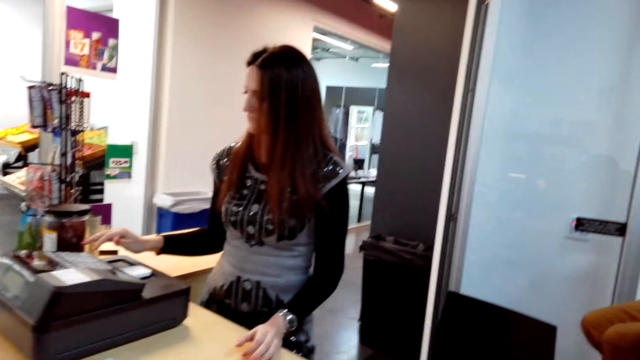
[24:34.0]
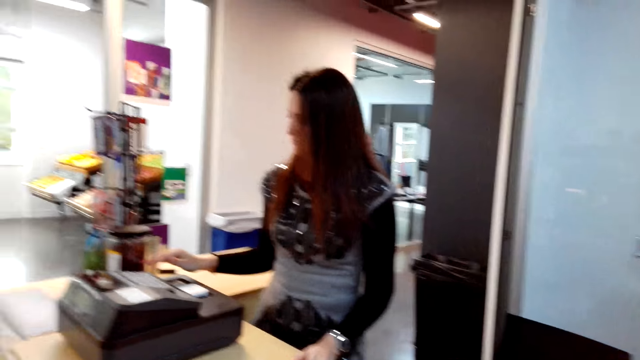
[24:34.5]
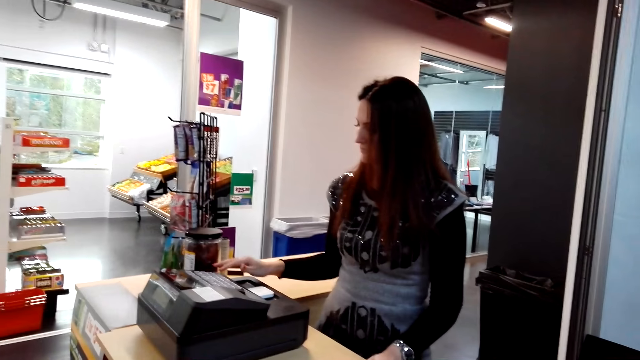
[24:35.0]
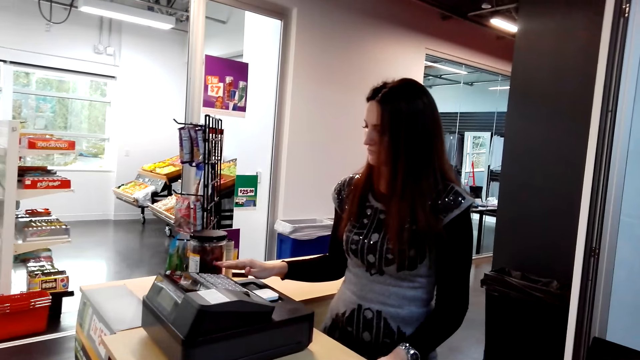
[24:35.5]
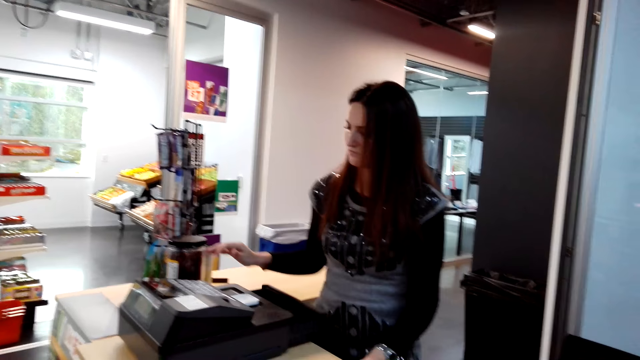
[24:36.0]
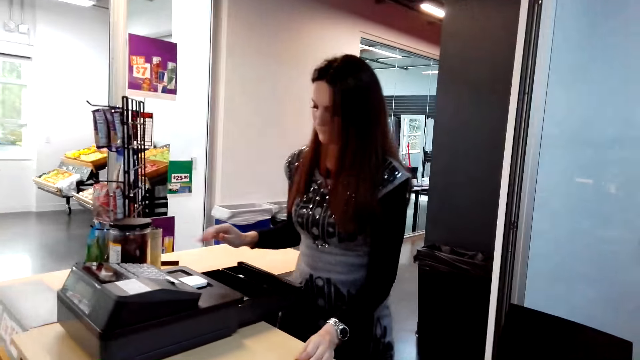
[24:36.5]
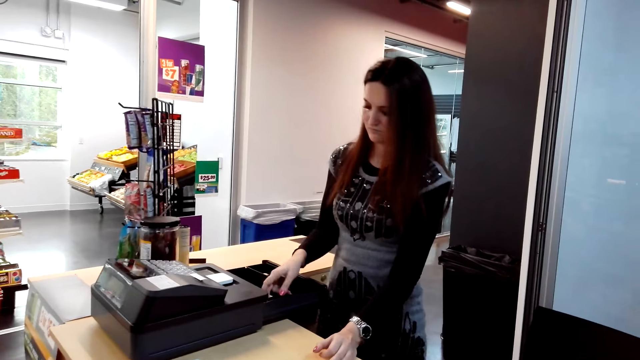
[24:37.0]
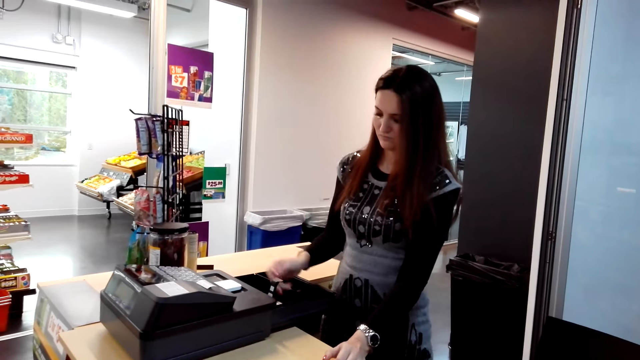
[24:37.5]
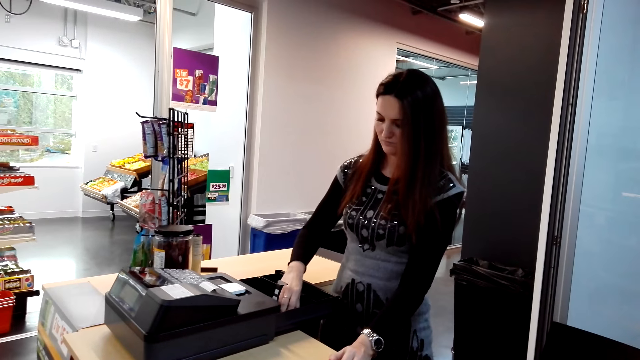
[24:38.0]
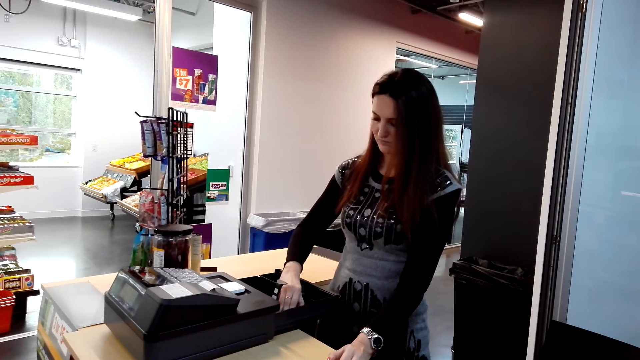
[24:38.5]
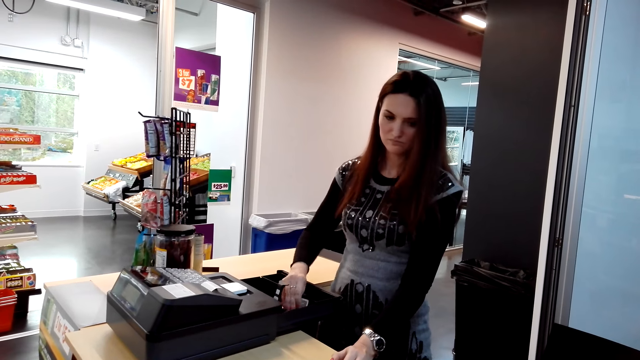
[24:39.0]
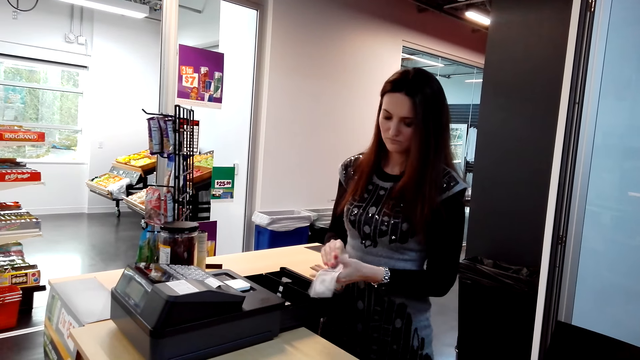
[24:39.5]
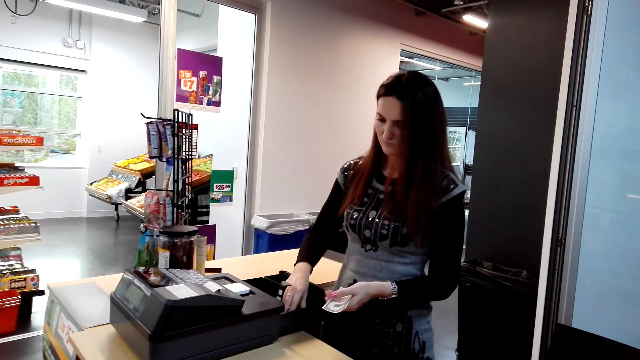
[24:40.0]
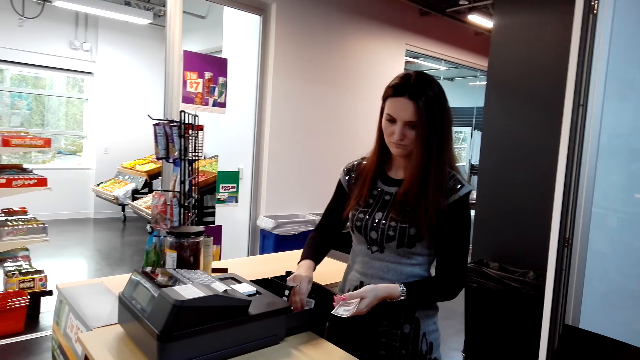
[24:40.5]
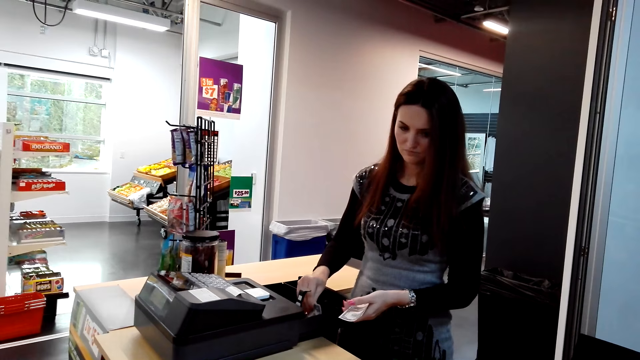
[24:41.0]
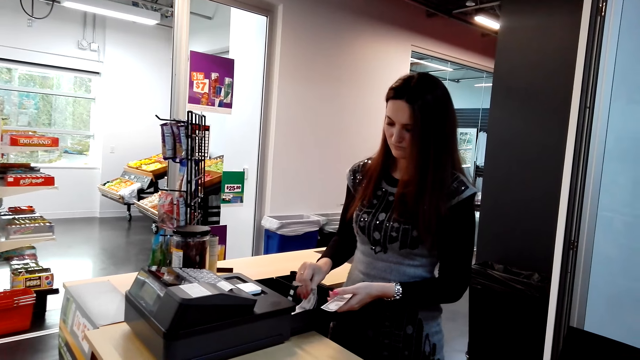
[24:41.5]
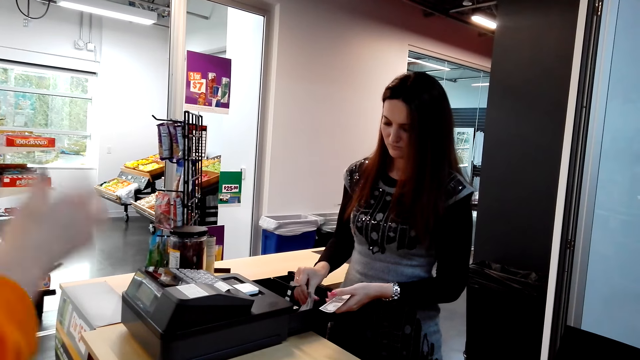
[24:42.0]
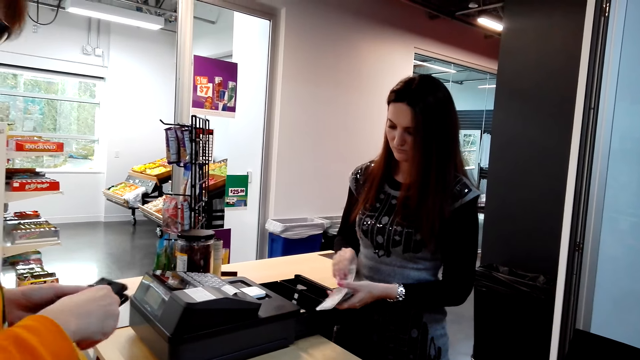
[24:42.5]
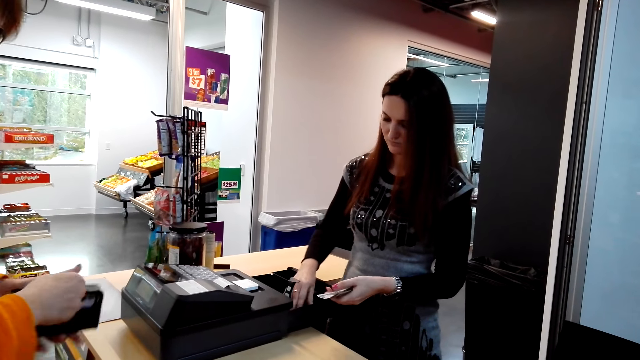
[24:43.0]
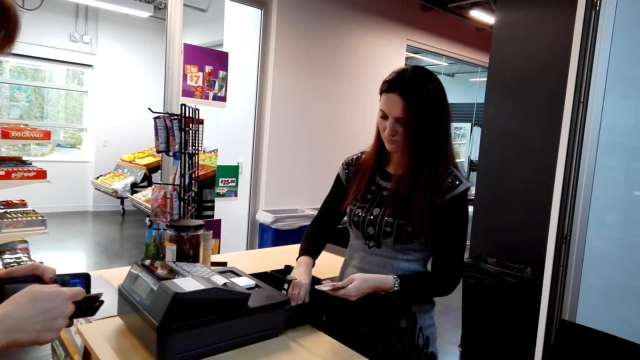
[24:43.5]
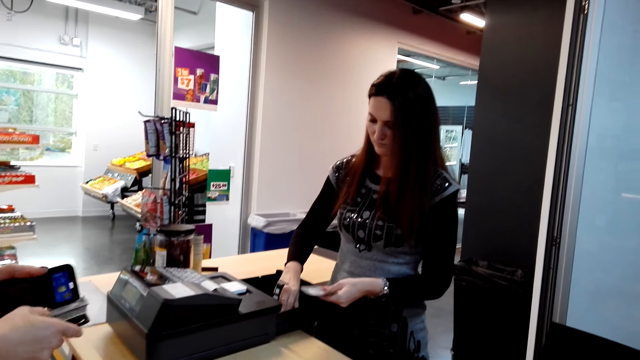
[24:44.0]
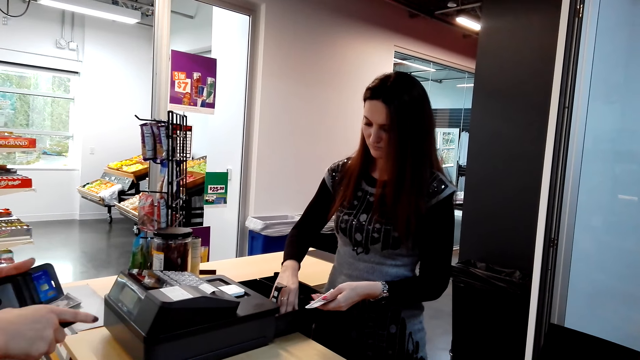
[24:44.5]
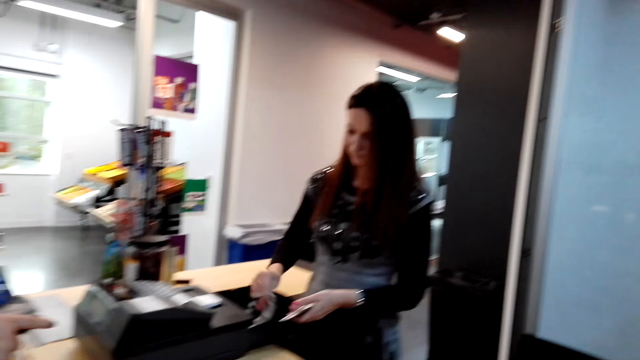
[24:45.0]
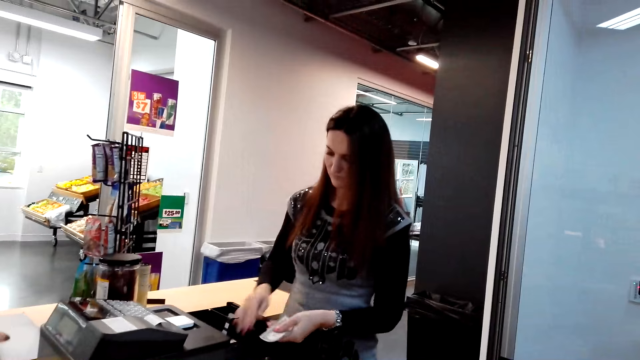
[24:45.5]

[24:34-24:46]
A woman picks money from the machine. A man looks at her wallet.

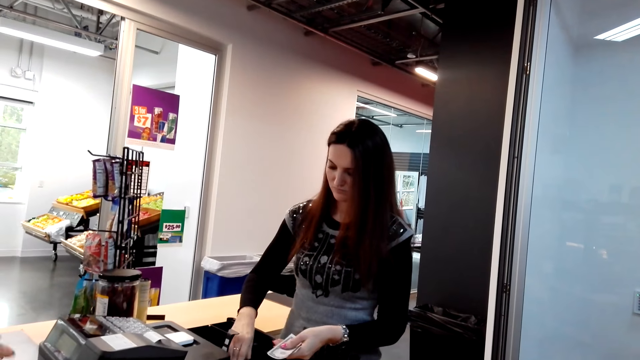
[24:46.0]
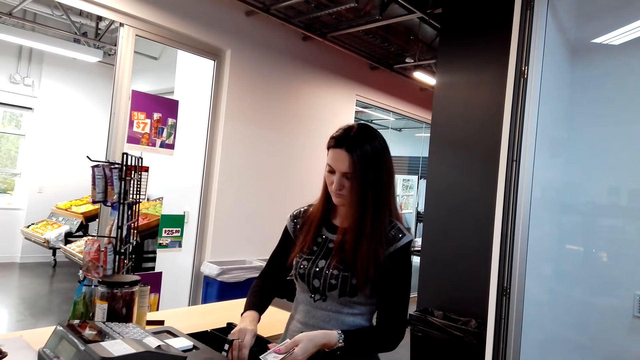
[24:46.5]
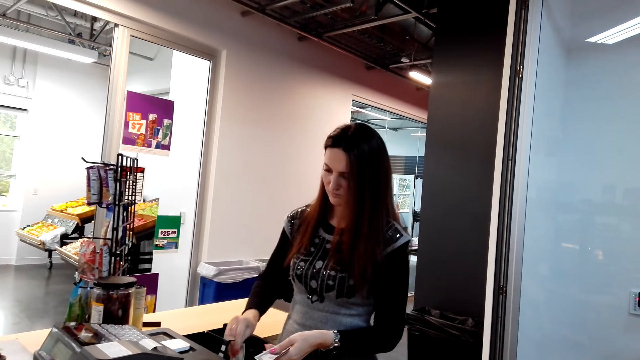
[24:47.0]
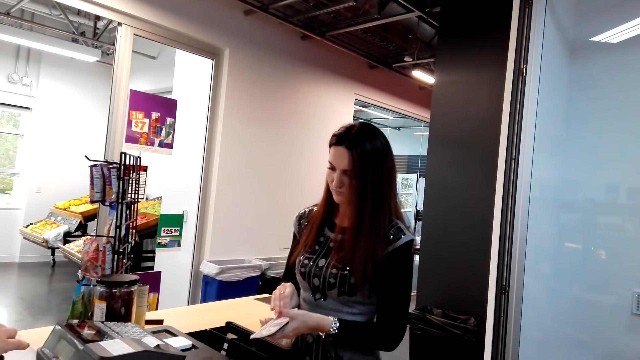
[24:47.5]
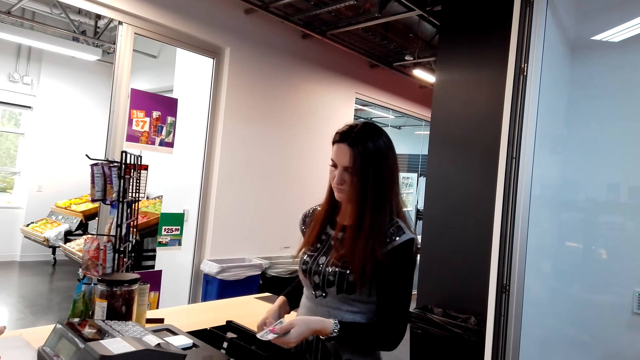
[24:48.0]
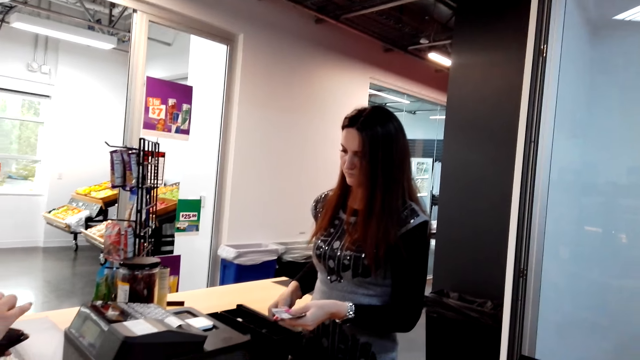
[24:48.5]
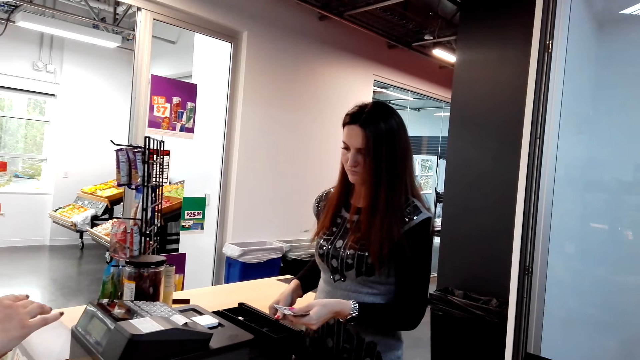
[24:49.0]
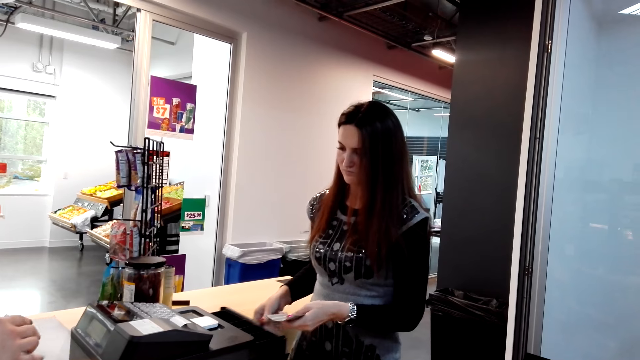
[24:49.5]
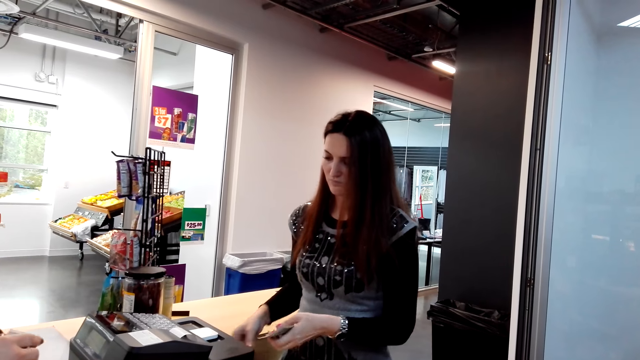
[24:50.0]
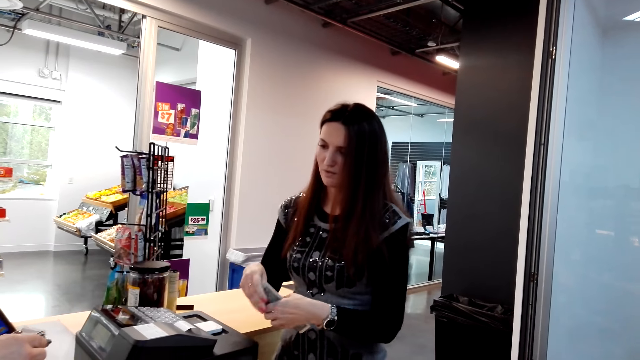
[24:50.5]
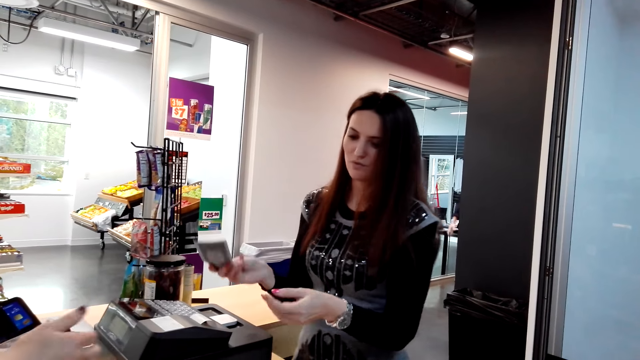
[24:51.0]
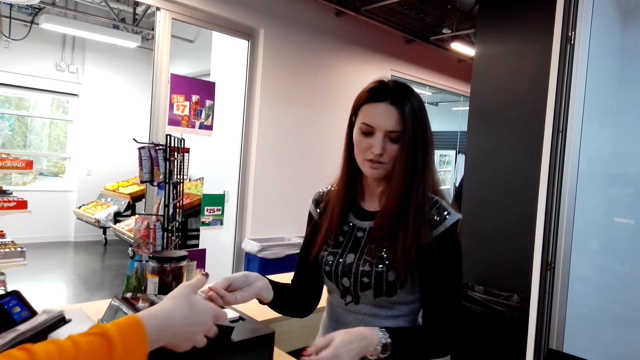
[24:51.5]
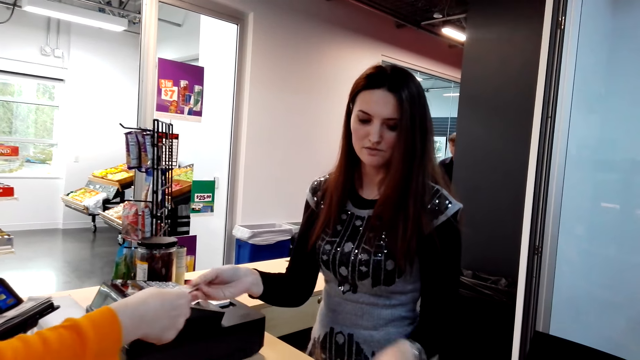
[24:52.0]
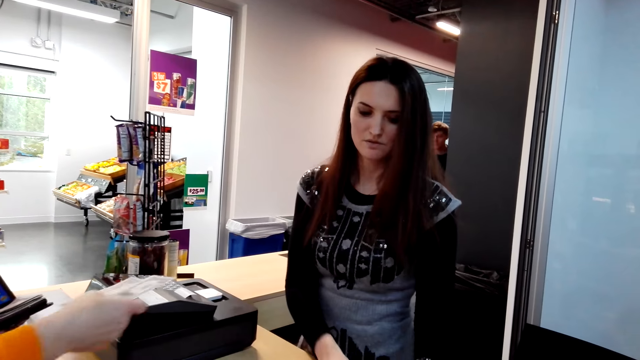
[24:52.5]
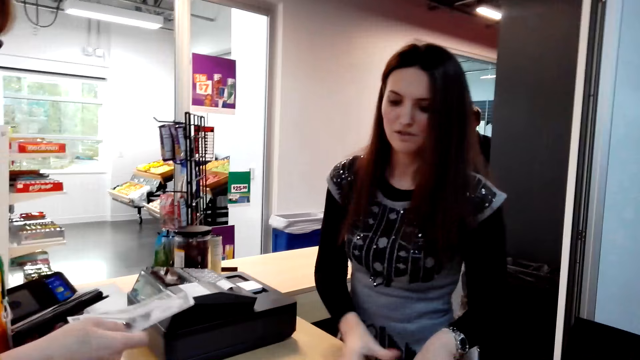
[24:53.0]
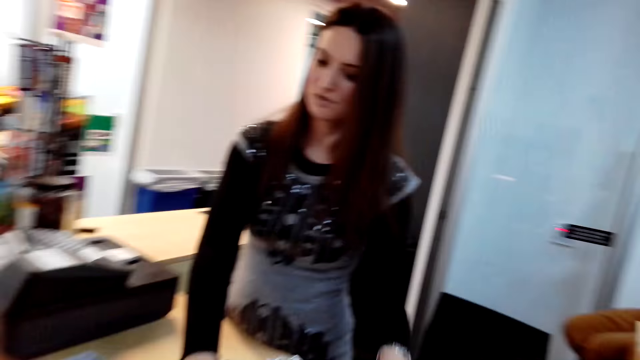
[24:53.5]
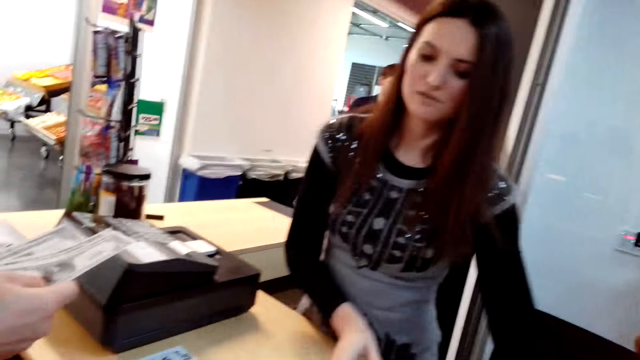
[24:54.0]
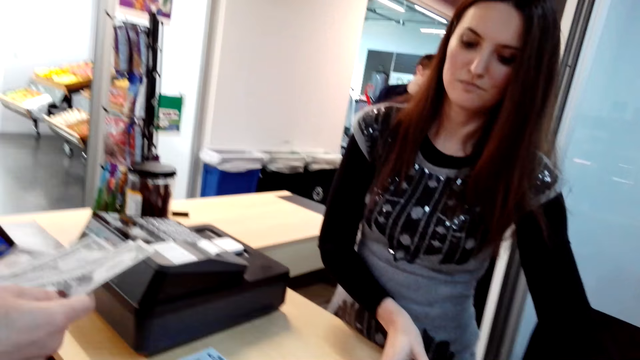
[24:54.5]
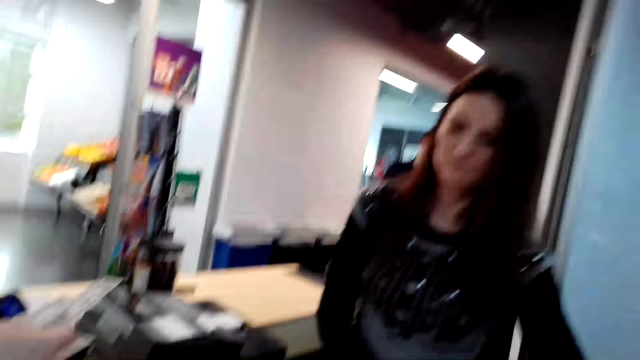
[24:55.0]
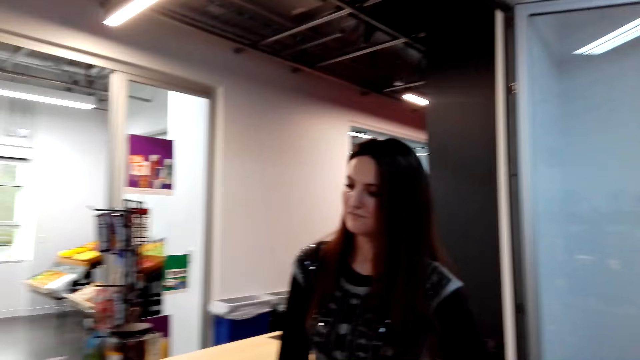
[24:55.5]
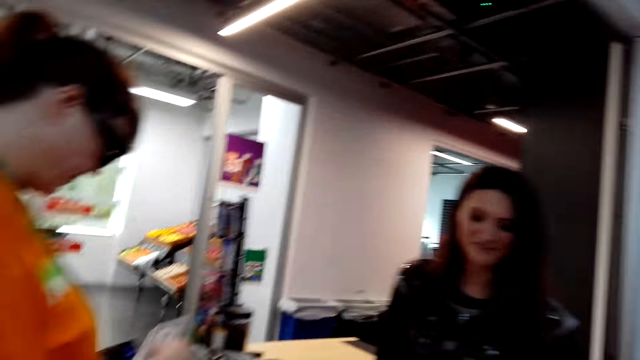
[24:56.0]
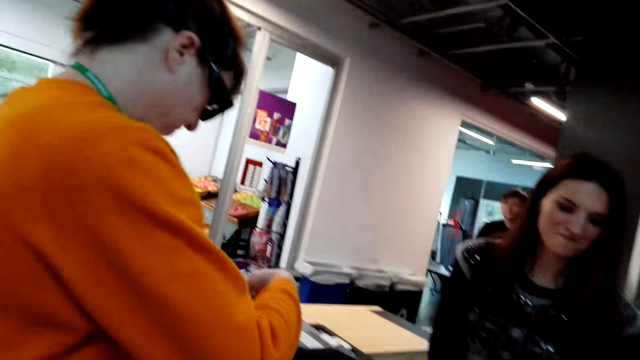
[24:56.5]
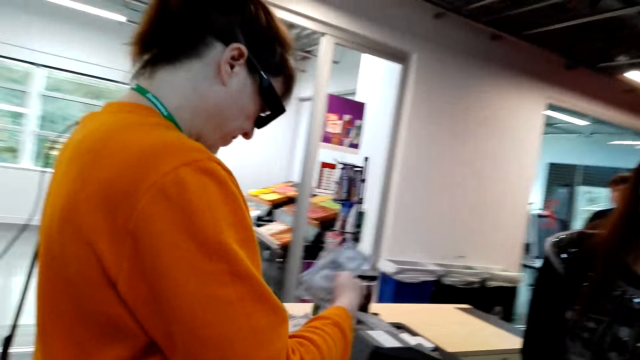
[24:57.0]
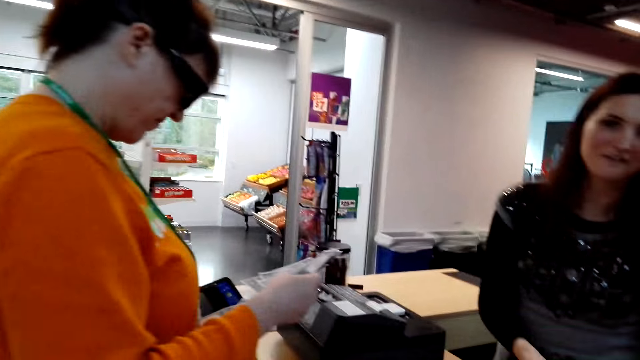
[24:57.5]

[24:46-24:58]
A man puts the money in the other hand. A woman picks money from another woman. The camera wearer converses.
